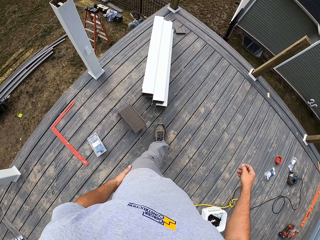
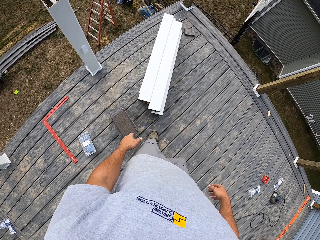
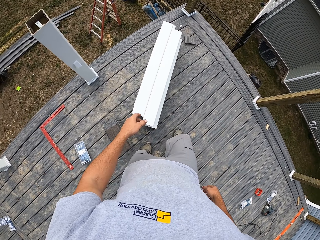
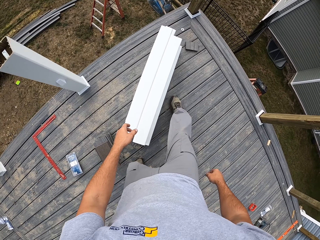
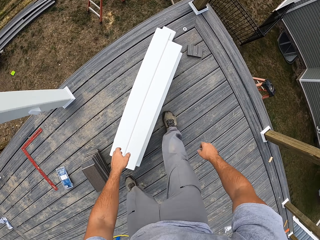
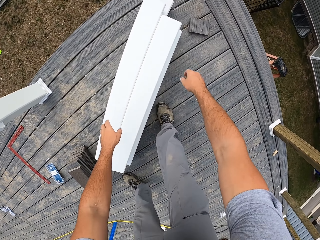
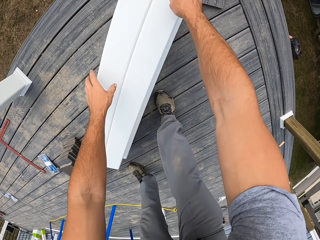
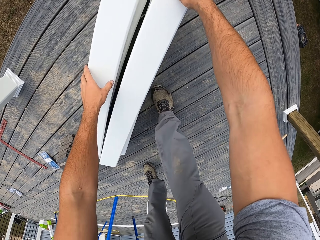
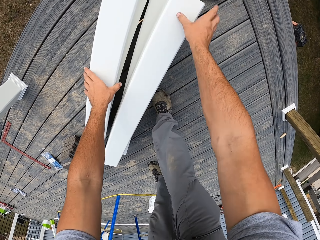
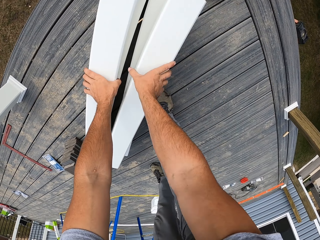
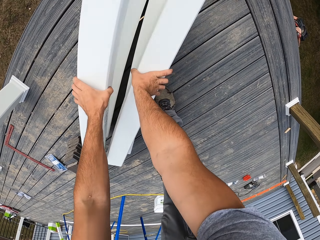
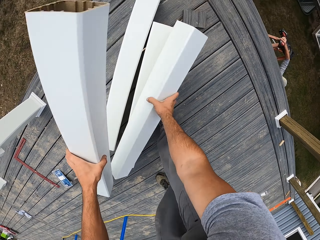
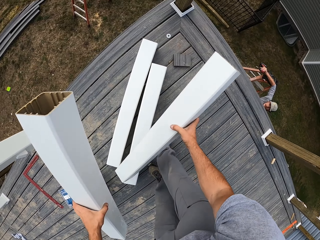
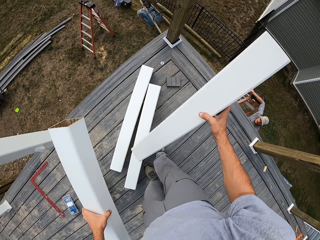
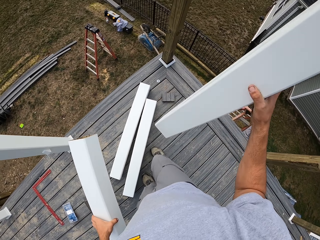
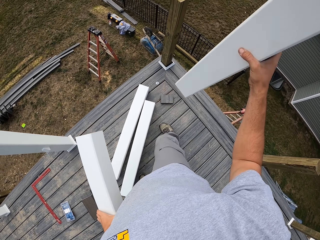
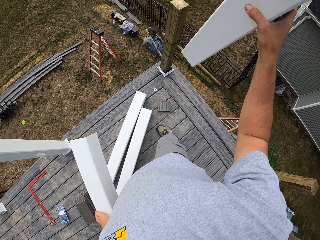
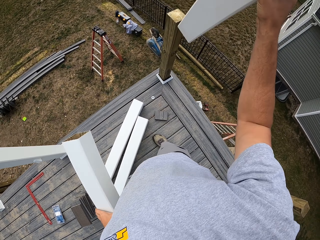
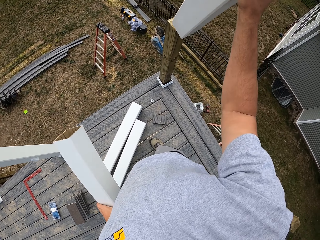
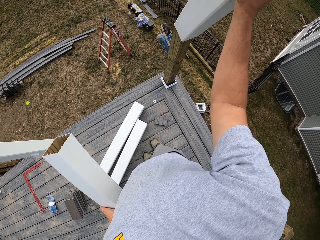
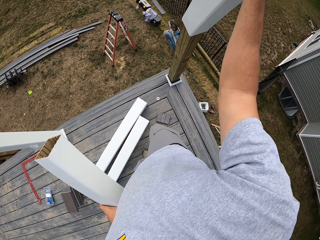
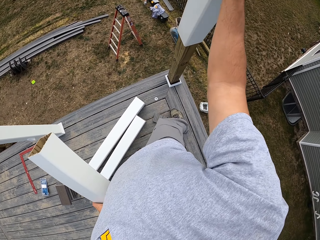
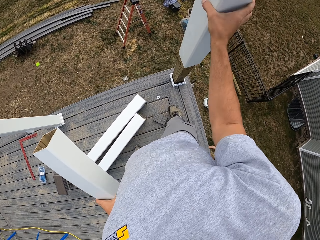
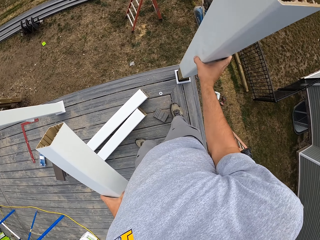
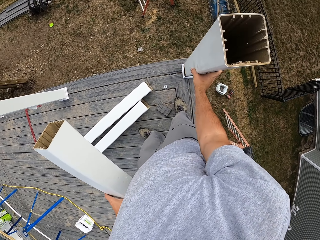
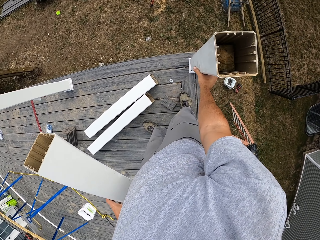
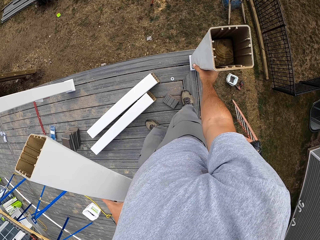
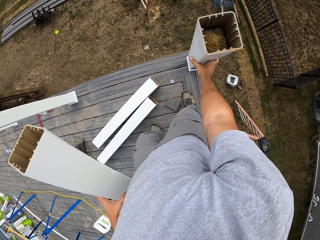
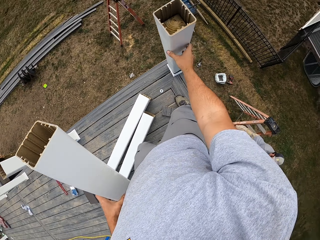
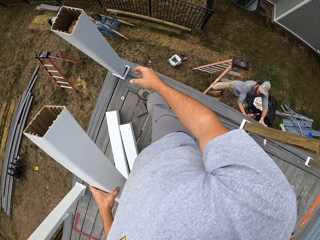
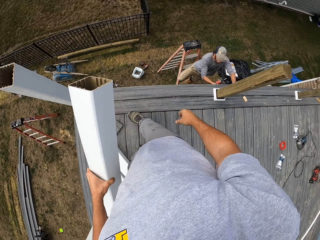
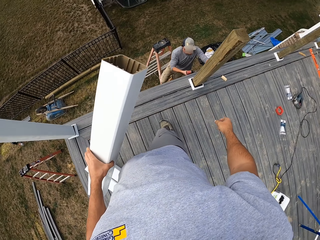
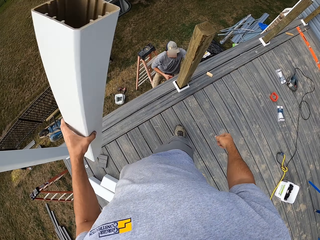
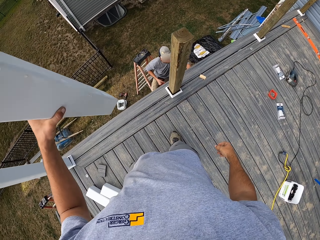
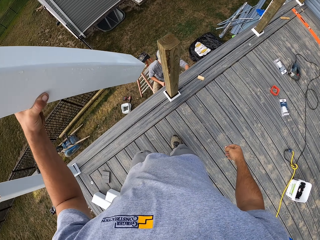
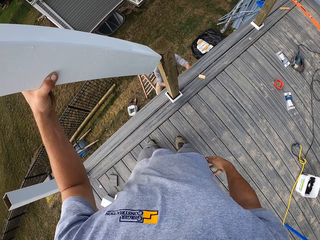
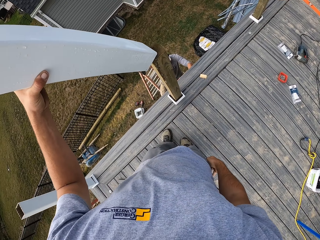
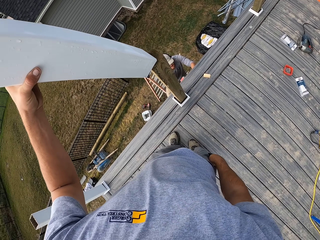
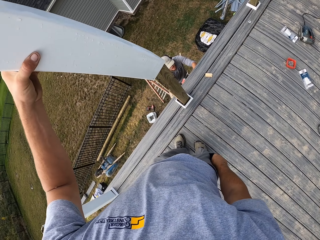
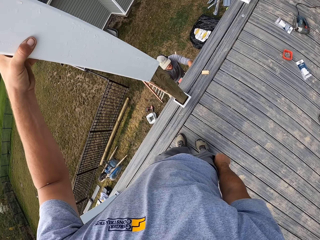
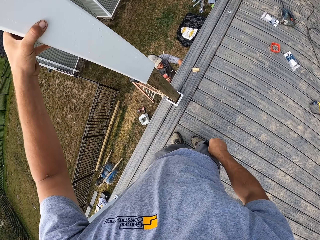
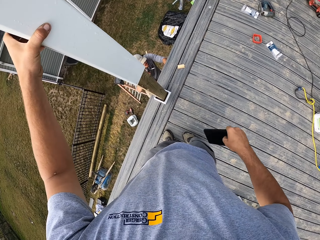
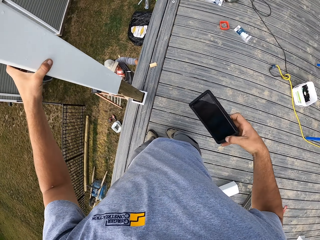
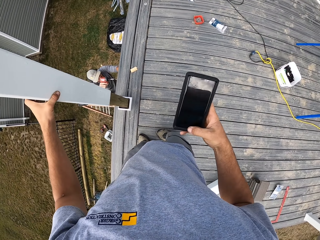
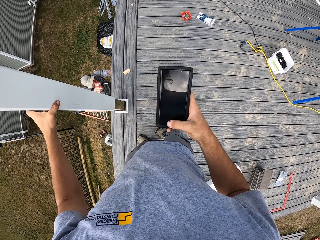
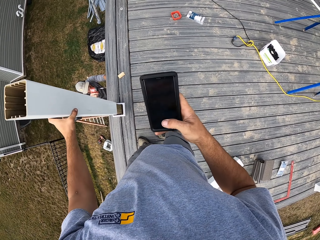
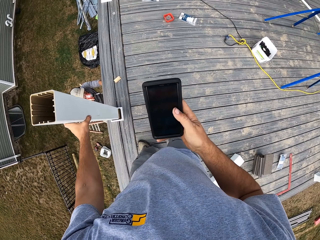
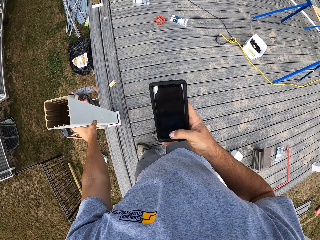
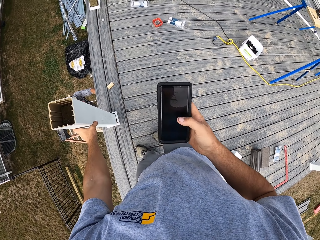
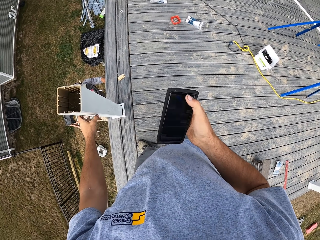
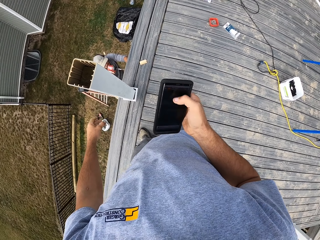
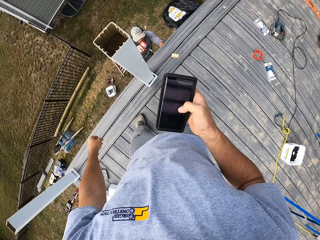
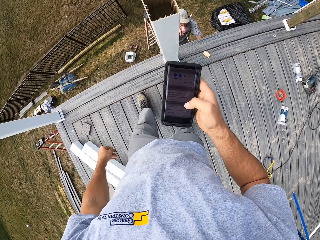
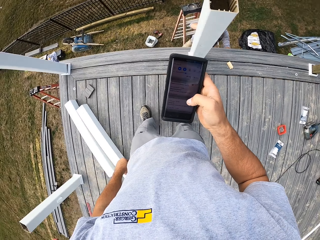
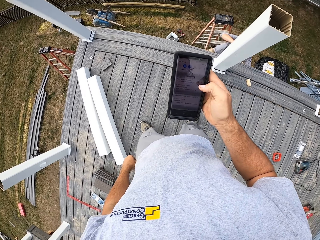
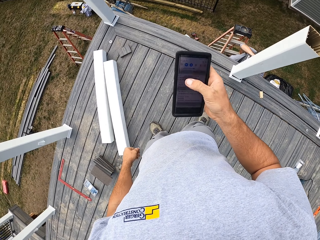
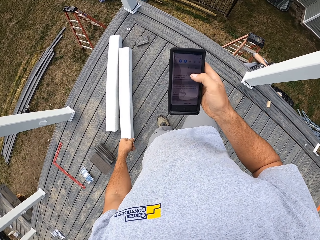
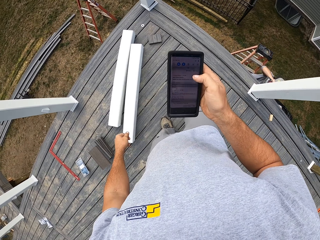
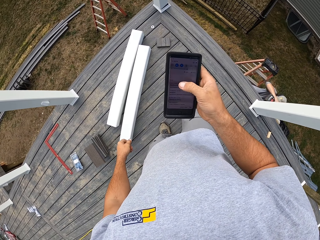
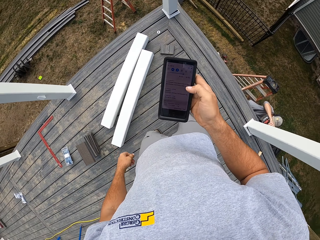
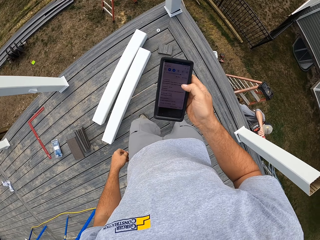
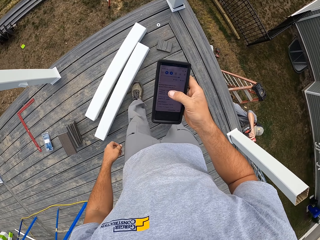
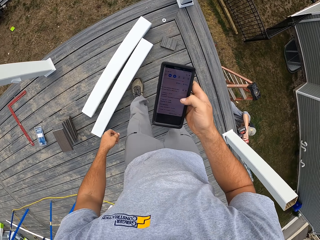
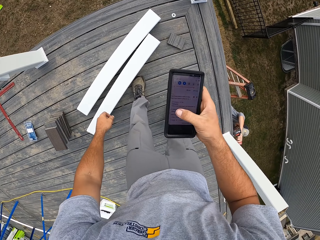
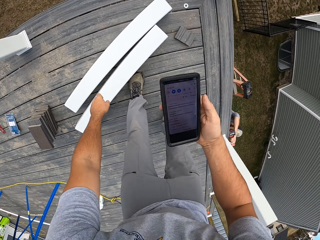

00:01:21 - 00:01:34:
The camera wearer takes pole tubes or metal stands. They walk around the workshop. They put a pole tube on a pole. They cover a wooden stand with a metal. They walk around the workshop. They put a pole tube on the pole. They cover a wooden stand with a metal. They take a phone from the pocket. They operate the phone. They bend forwards.

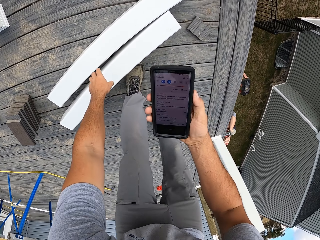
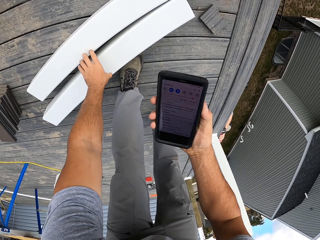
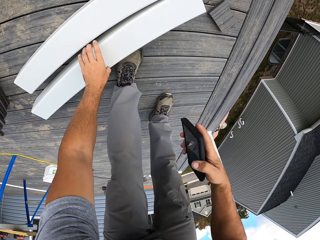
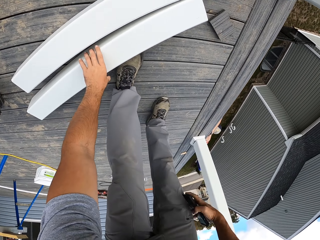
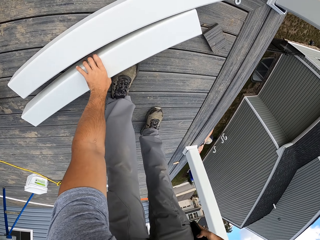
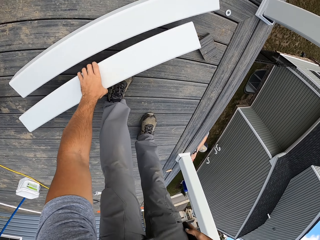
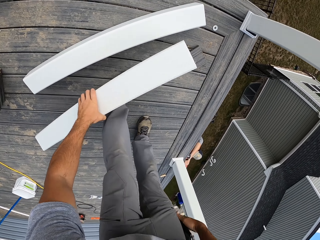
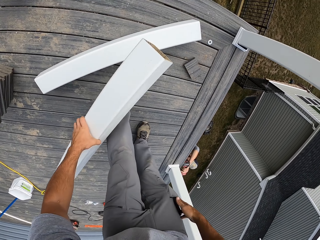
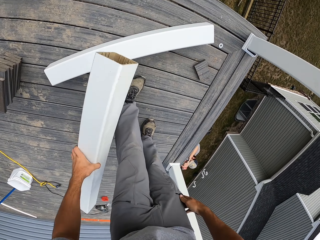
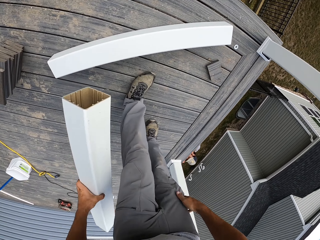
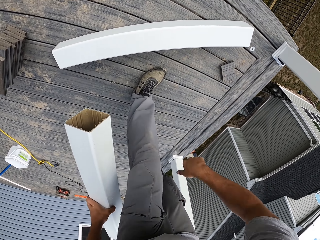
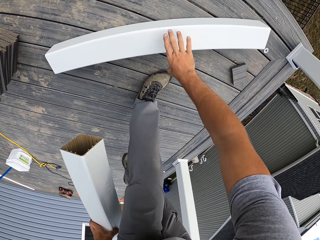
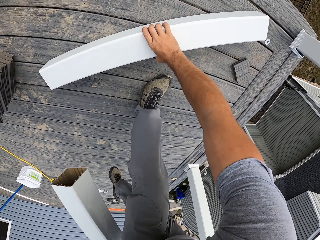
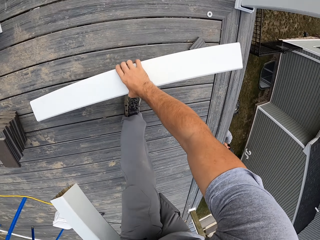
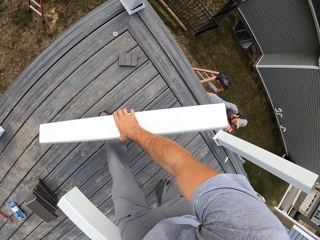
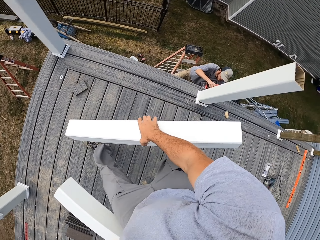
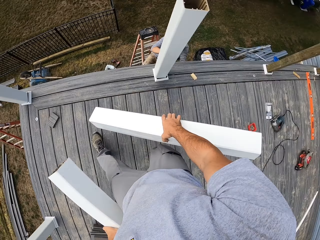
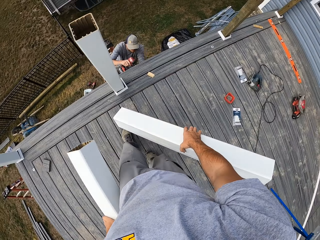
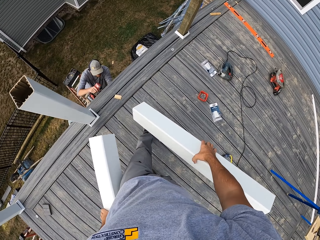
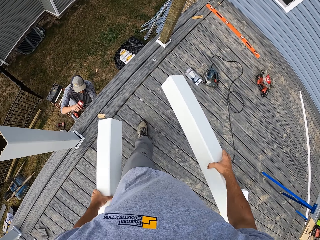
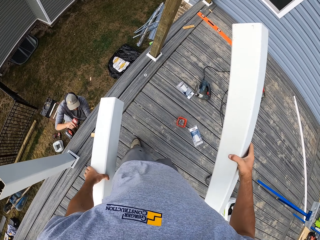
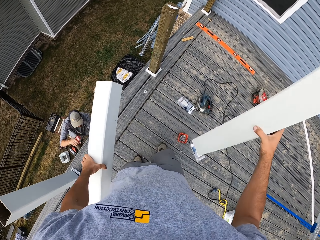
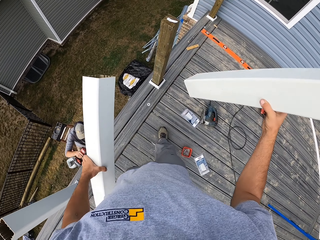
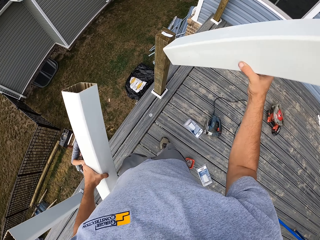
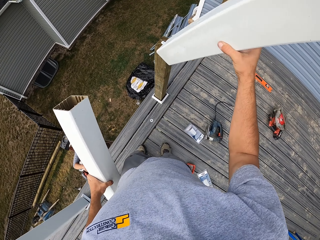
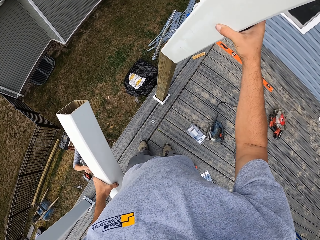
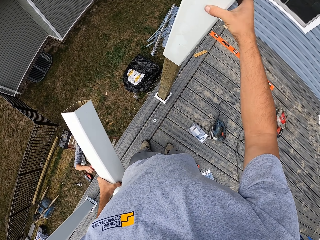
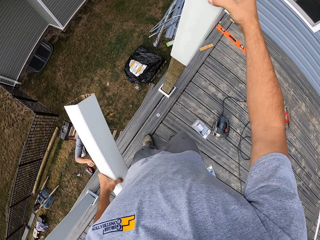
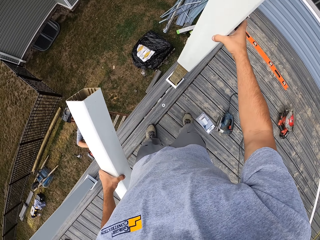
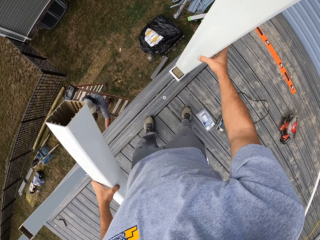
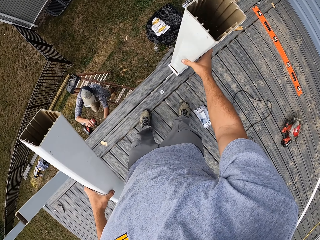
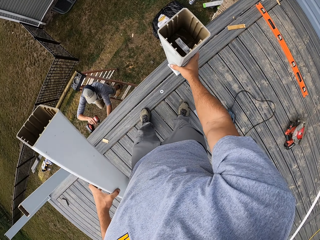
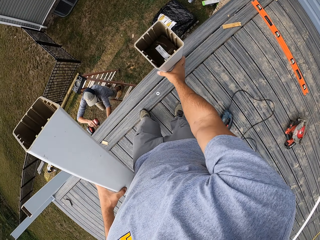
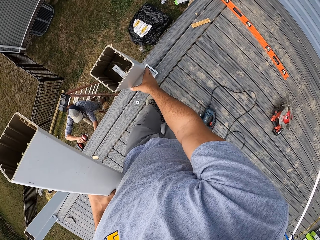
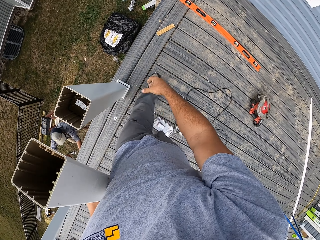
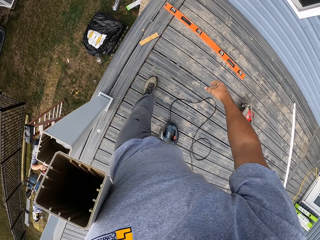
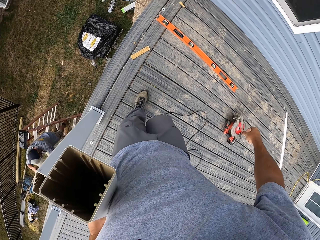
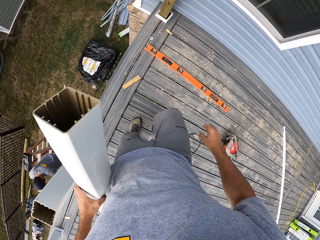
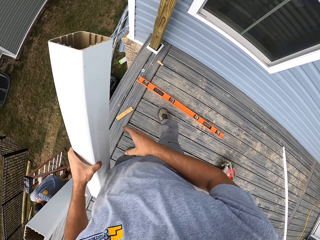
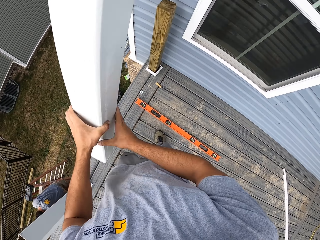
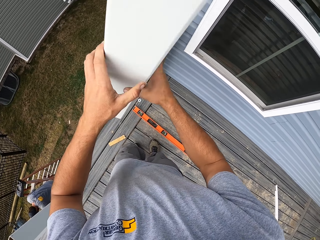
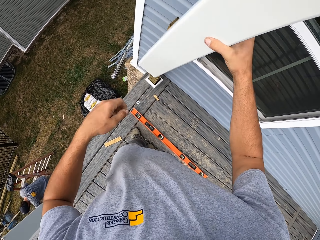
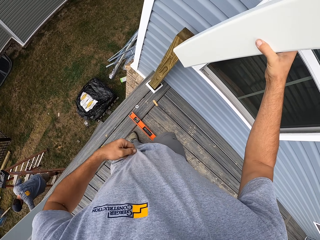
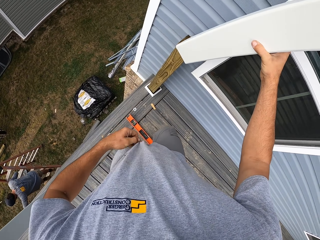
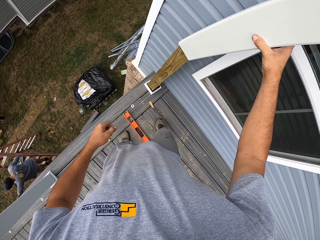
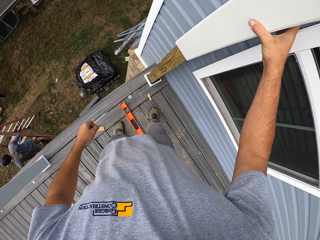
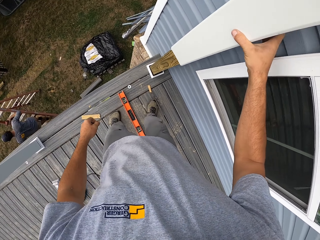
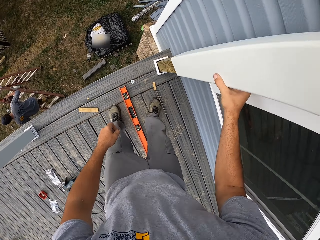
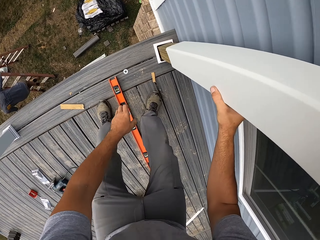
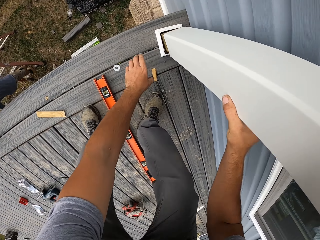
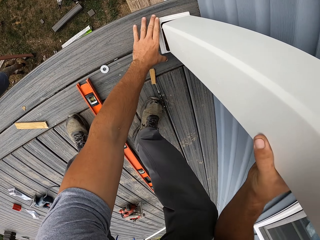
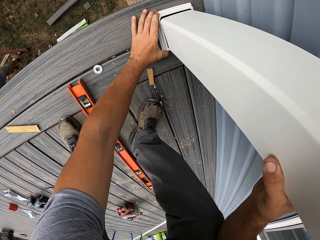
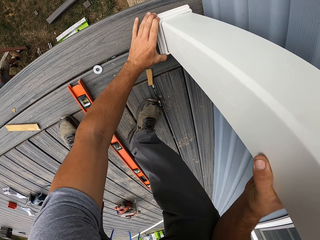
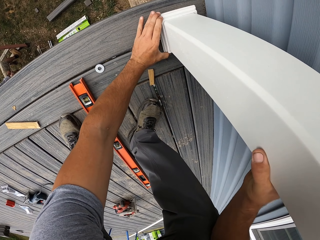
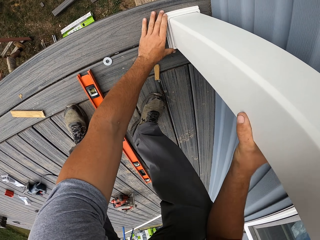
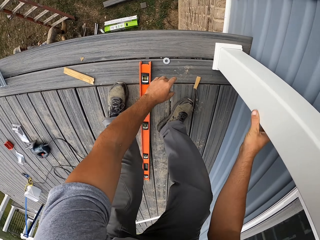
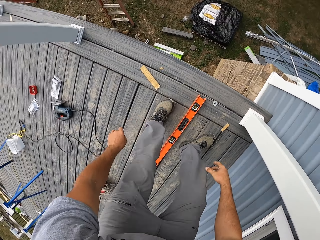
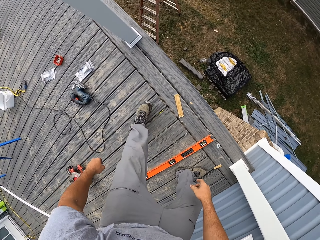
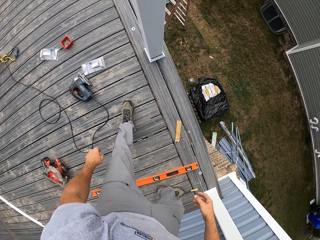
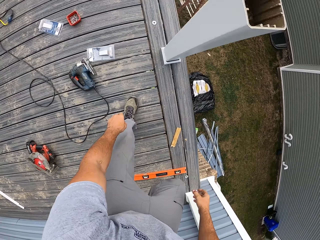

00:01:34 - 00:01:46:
The camera wearer picks up a pole tube. He puts the phone in the pocket. He picks up another metal stand. He walks around the workshop. He puts a pole tube on the pole. He covers a wooden stand with a metal. He walks around the workshop. He pulls his cloth. He covers a wooden stand with a metal. He puts a pole tube on the pole. He fixes the base of the metal stand. He walks on the deck.
